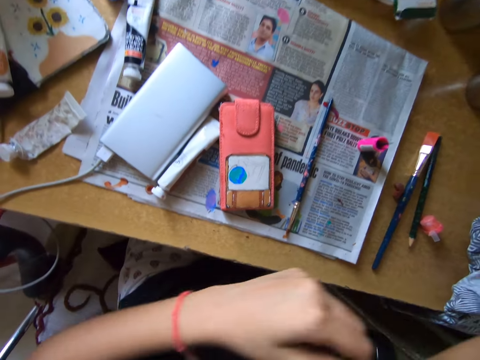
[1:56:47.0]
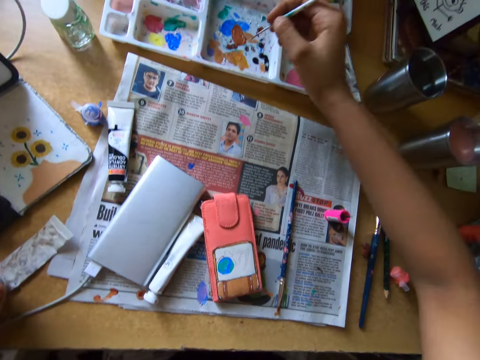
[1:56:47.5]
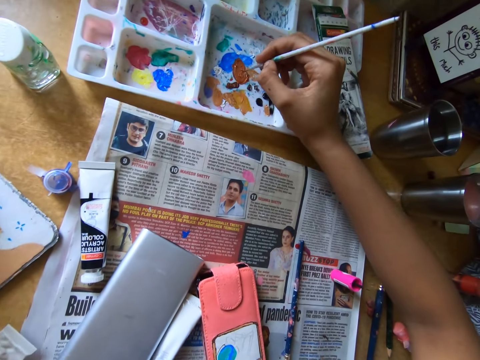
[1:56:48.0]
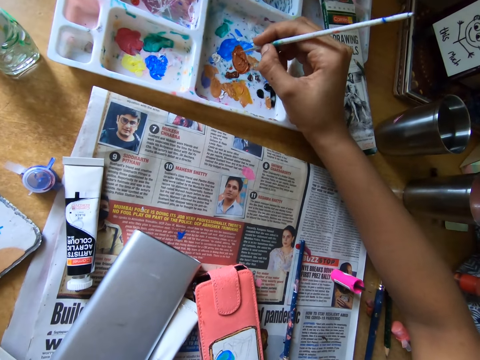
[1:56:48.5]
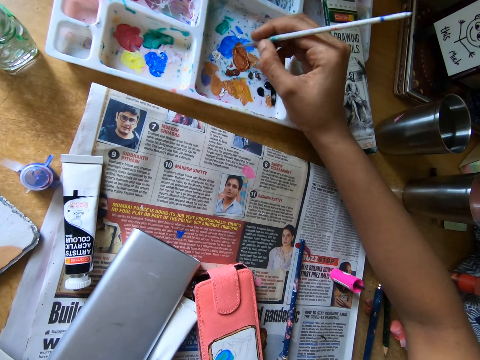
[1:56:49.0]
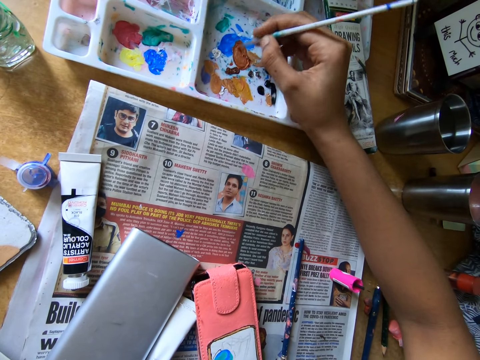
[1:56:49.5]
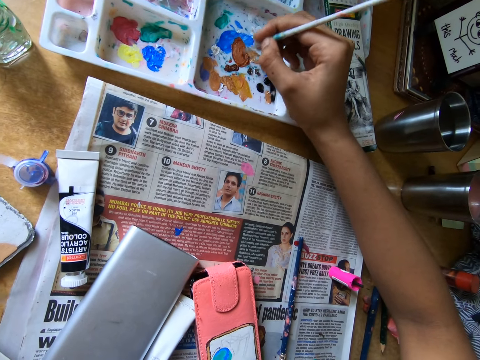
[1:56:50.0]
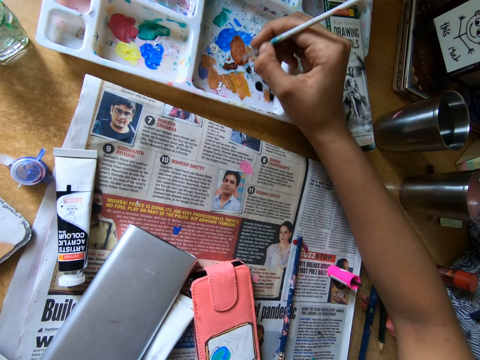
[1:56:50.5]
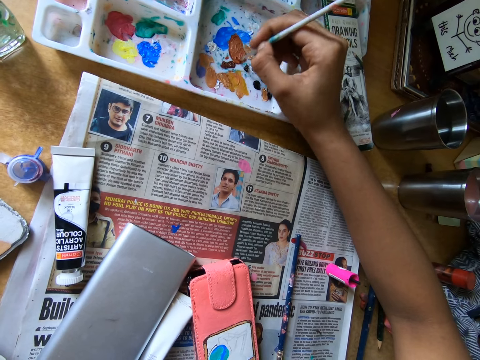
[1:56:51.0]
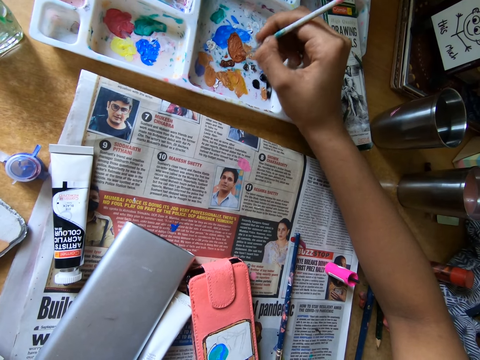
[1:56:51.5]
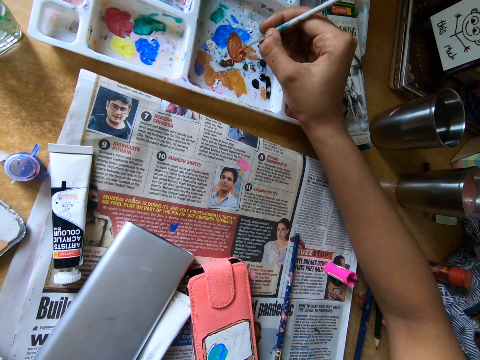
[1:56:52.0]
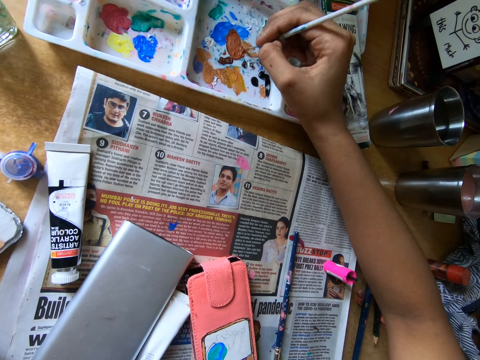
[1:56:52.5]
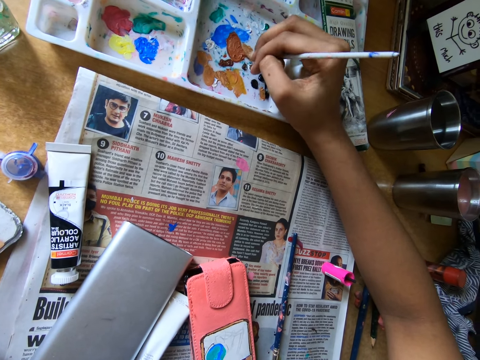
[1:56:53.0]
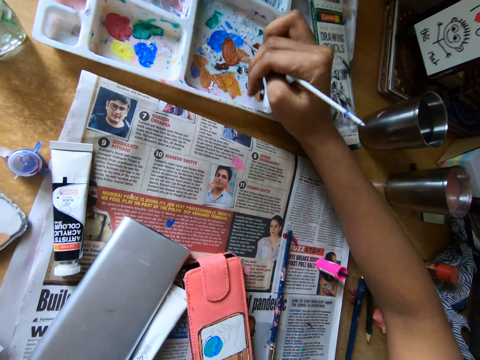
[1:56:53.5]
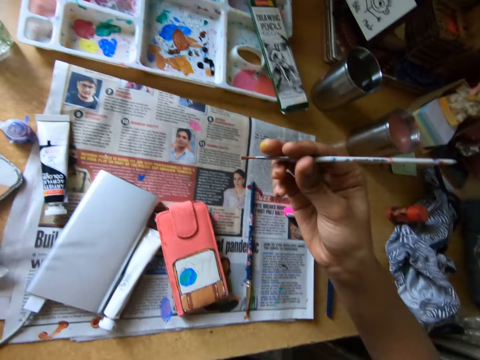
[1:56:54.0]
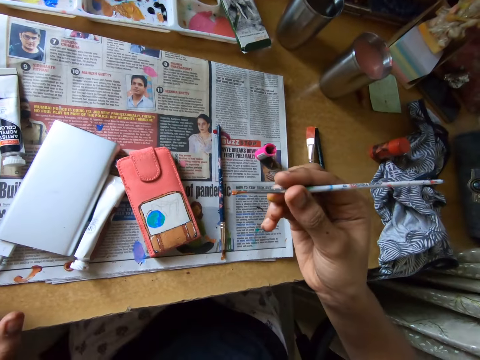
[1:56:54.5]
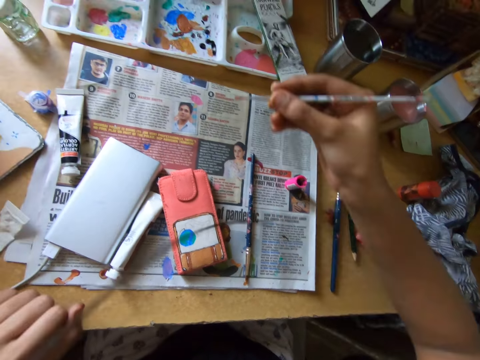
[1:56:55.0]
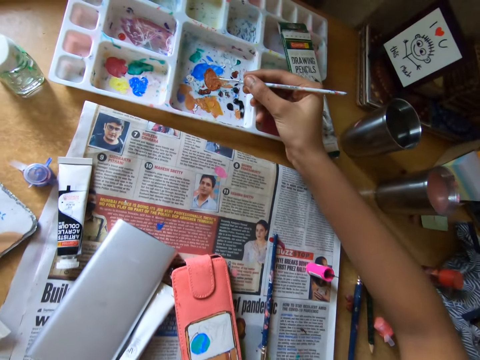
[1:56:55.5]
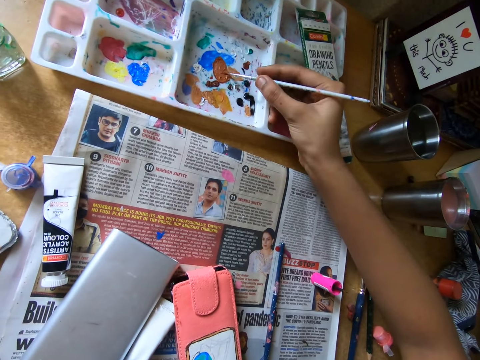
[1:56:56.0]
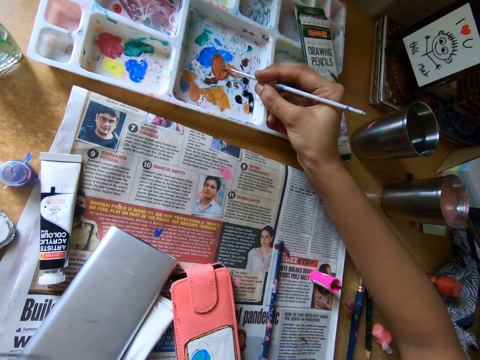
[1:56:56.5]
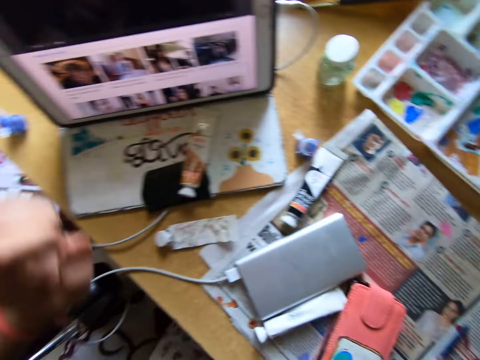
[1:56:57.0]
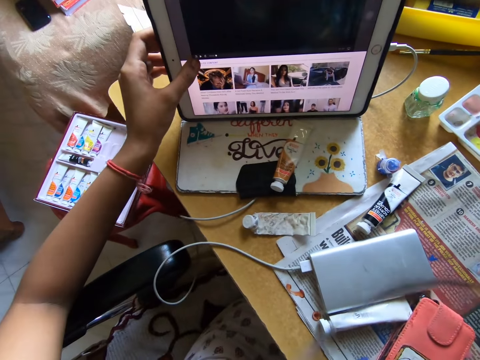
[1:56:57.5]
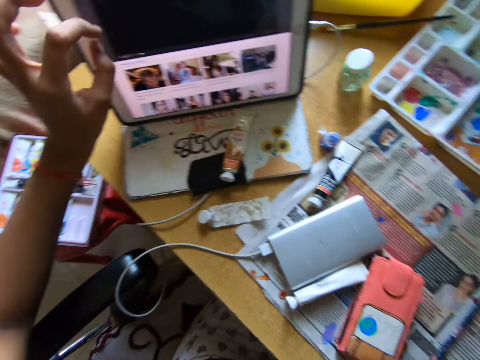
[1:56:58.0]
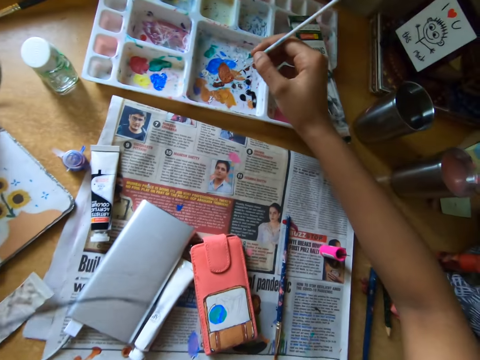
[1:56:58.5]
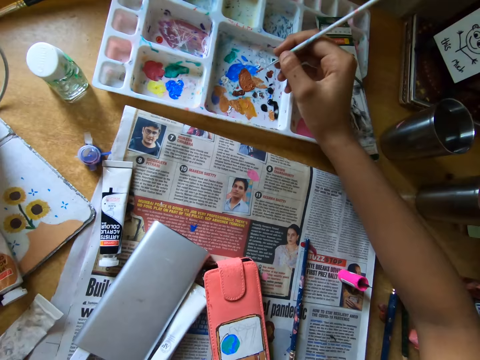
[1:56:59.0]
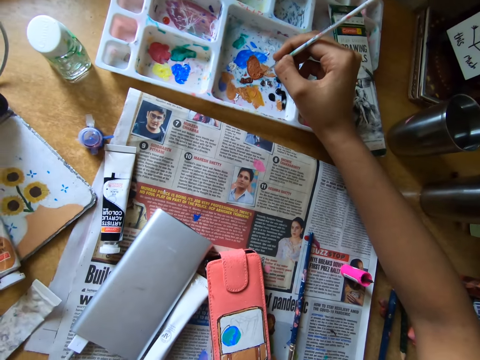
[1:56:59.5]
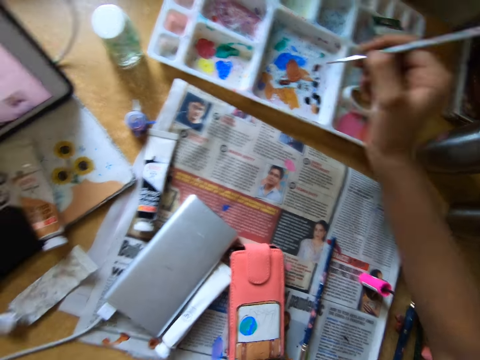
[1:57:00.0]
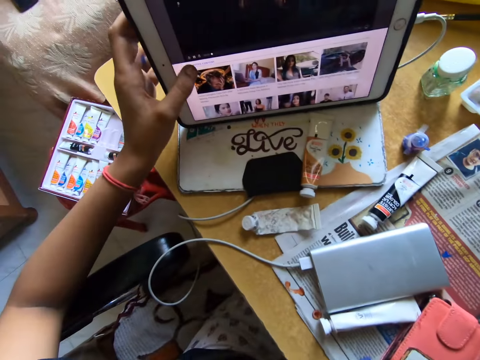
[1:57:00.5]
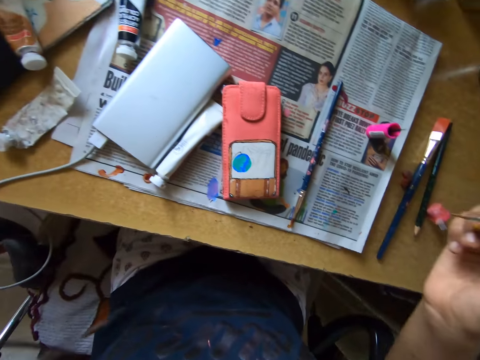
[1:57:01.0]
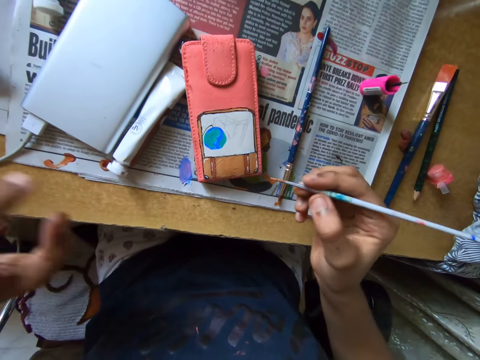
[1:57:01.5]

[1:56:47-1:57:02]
The camera wearer rubs the paint brush on the paint tray on the table with her right hand. She presses the tablet on the table with her left hand. She dabs the paint brush on the paint tray on the table with her right hand. She presses the tablet on the table with her left hand.

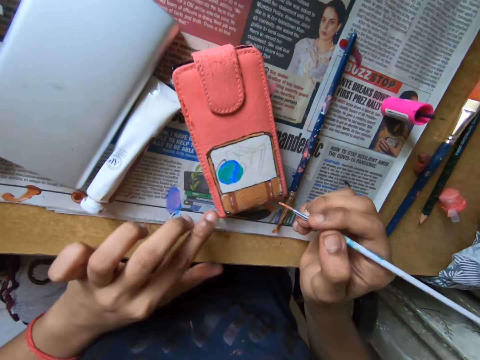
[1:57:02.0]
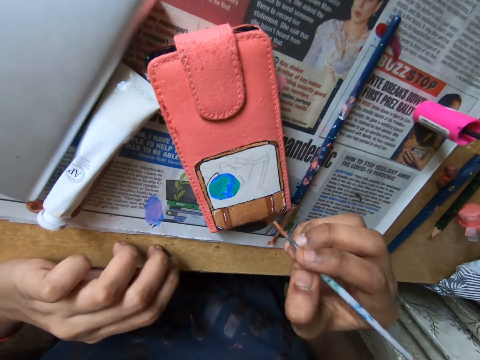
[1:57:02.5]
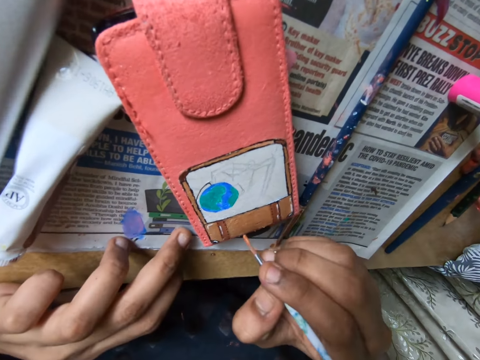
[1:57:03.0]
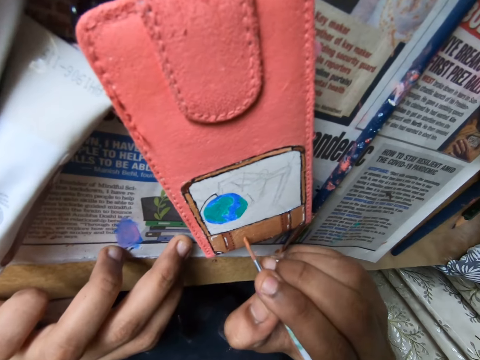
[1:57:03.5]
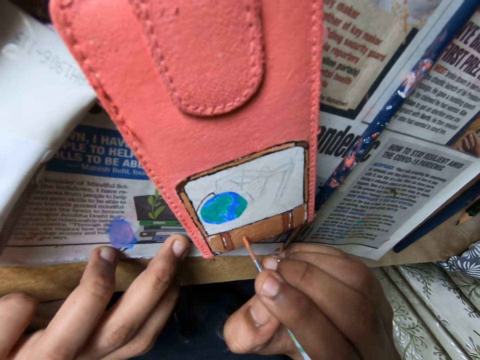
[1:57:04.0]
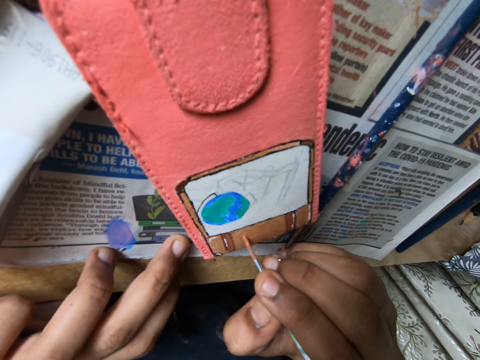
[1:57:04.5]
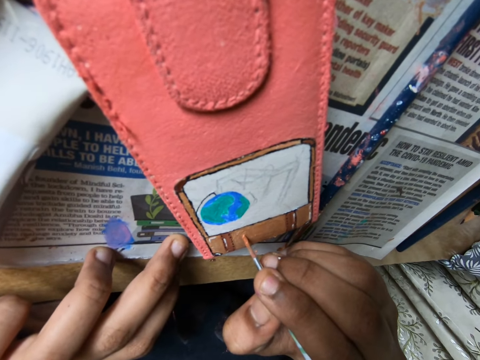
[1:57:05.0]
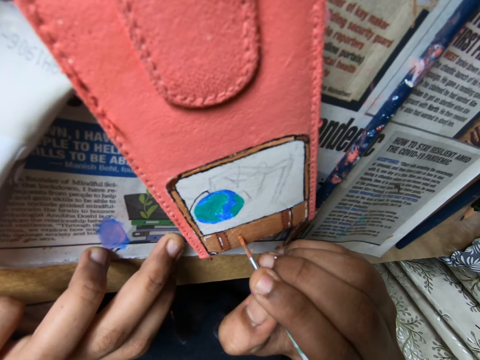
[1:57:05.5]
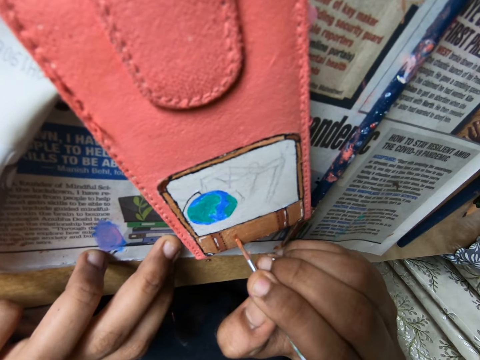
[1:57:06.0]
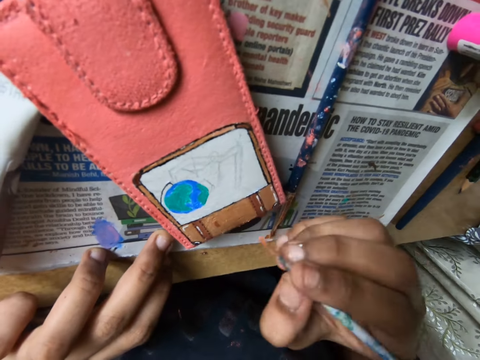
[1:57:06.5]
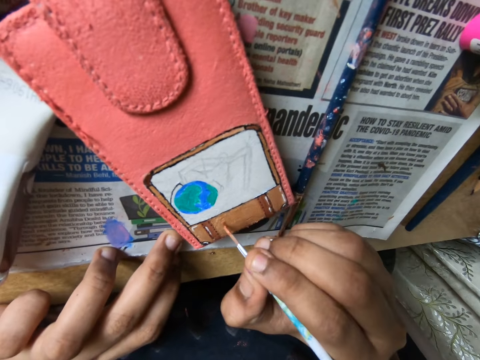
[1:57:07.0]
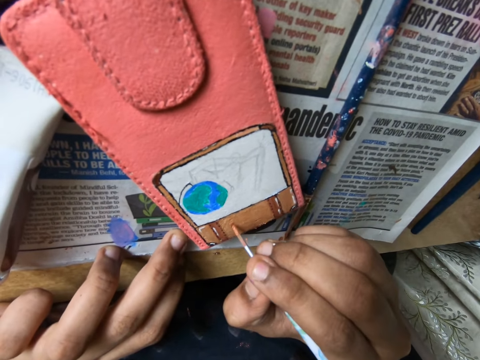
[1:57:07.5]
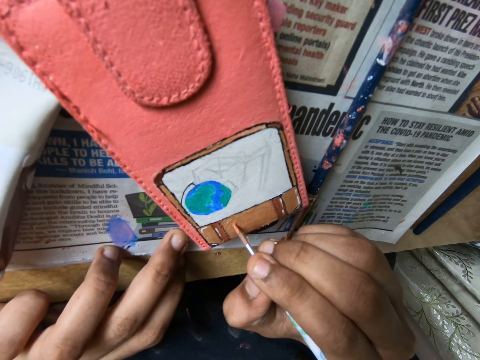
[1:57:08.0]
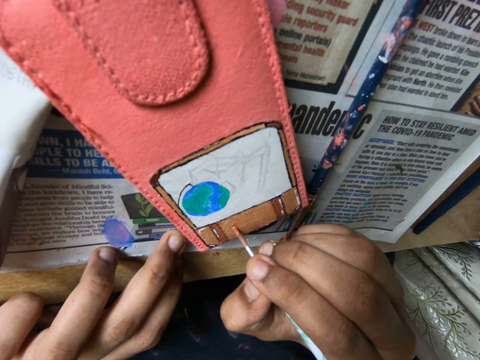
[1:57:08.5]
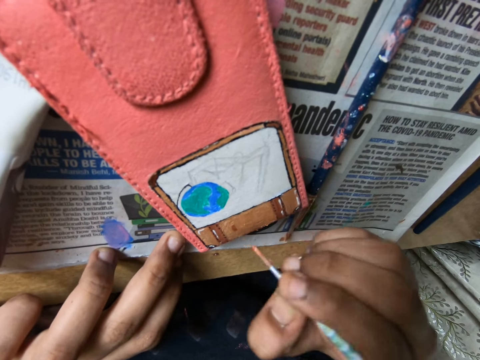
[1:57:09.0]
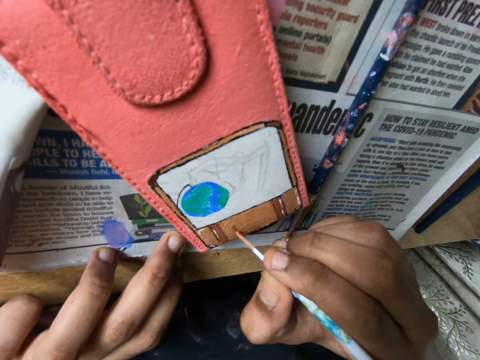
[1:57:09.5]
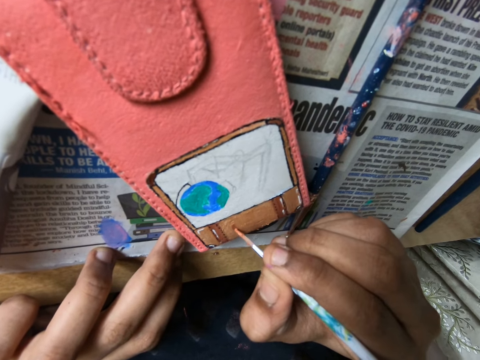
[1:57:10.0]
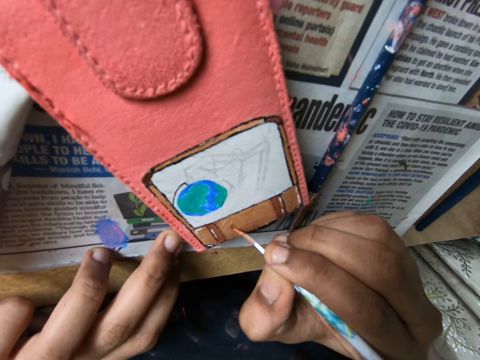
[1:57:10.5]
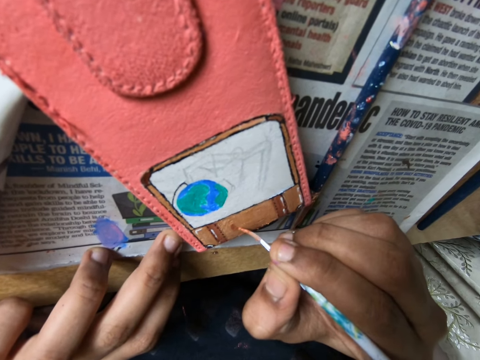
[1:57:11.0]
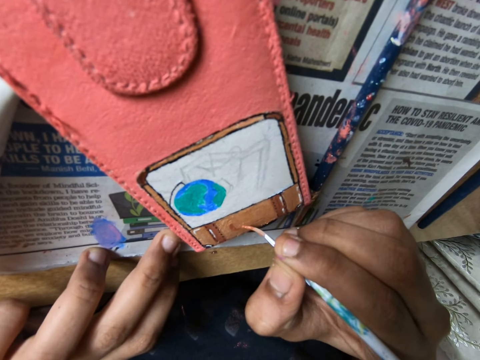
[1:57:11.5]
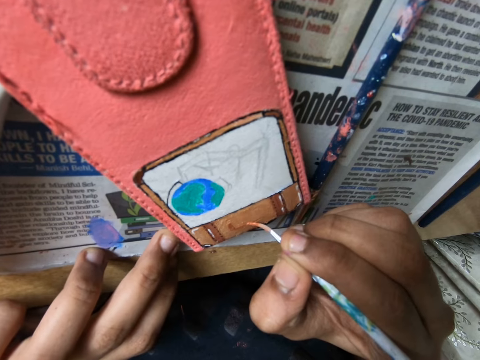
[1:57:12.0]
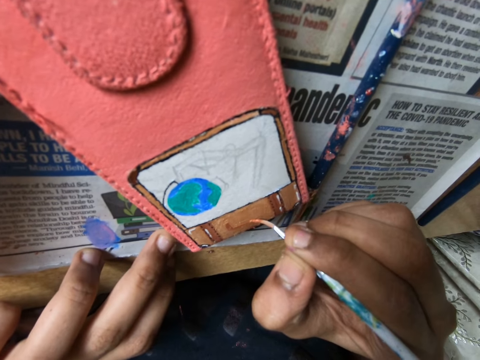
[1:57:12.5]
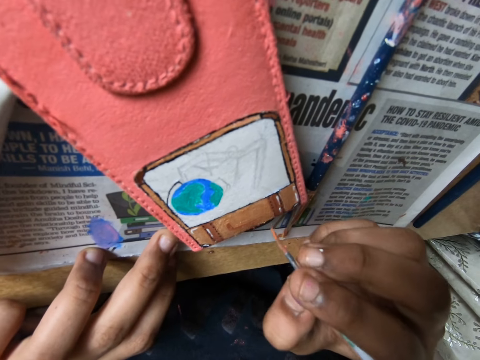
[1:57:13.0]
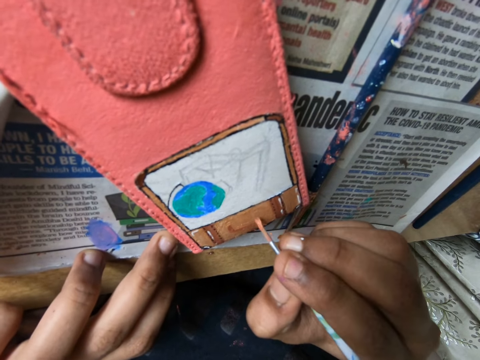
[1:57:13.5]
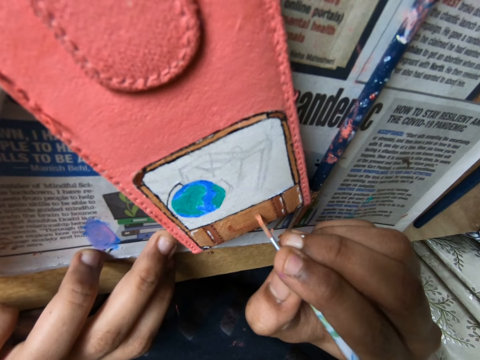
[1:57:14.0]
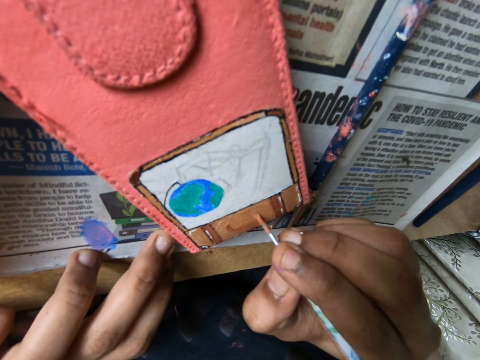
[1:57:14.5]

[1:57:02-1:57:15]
The camera wearer adjusts the phone case on the table with her right hand. She paints on the phone case on the table with the paint brush in her right hand.
